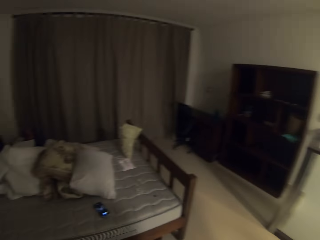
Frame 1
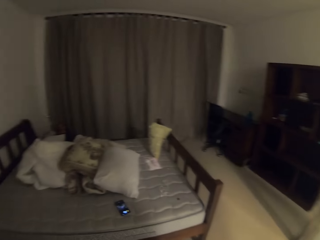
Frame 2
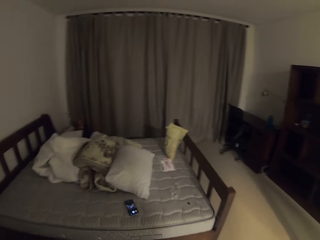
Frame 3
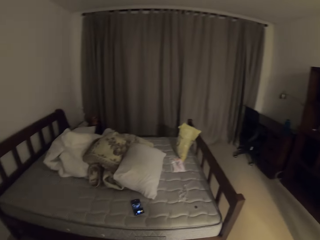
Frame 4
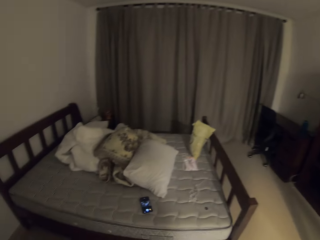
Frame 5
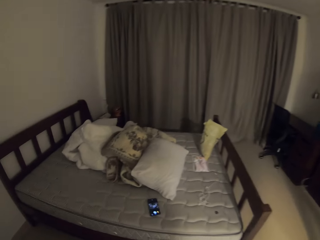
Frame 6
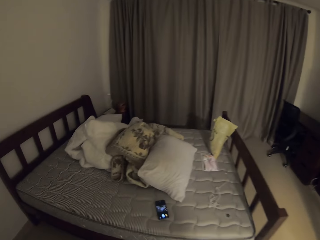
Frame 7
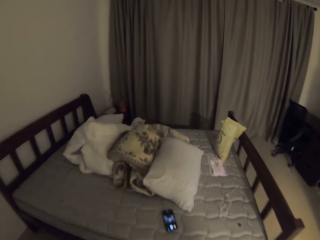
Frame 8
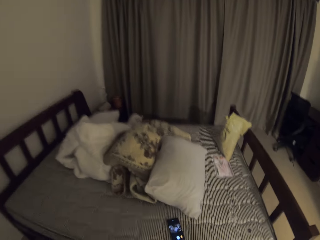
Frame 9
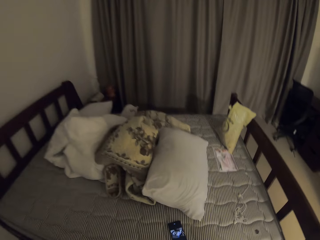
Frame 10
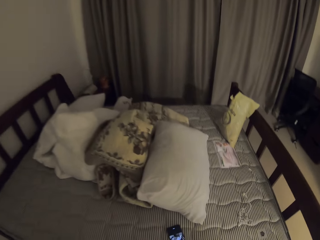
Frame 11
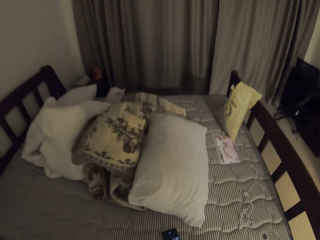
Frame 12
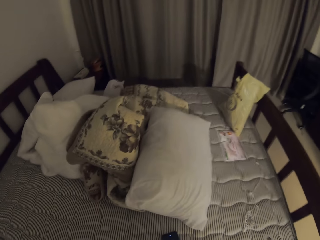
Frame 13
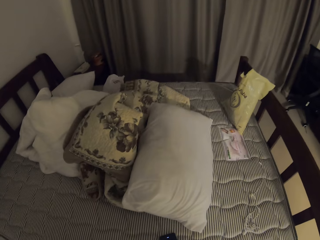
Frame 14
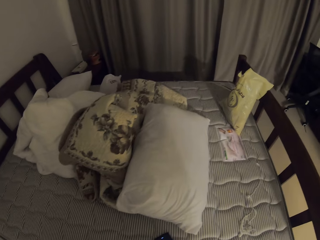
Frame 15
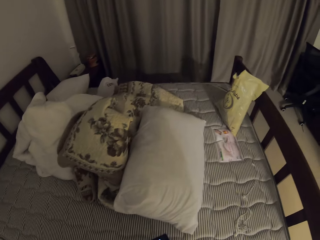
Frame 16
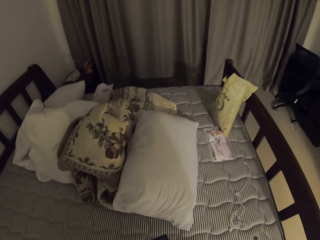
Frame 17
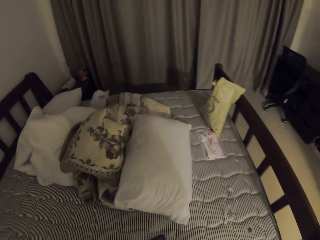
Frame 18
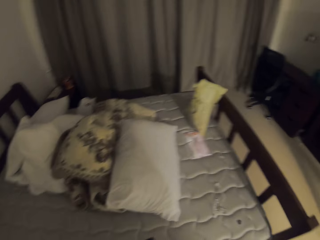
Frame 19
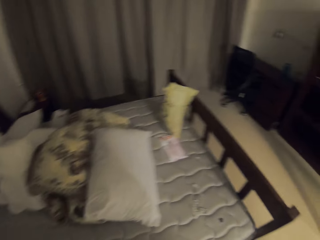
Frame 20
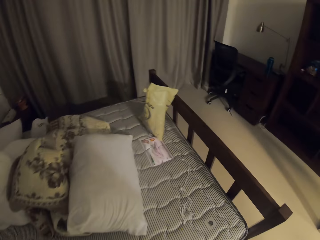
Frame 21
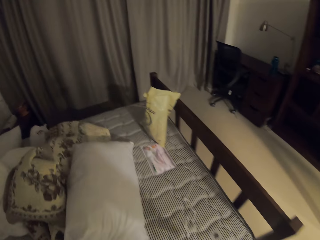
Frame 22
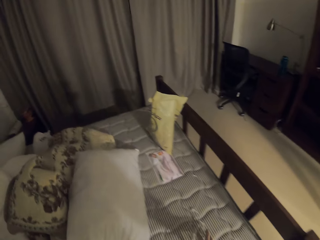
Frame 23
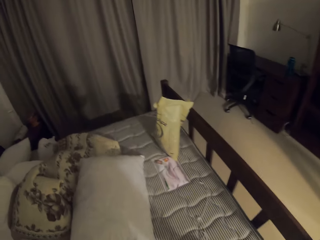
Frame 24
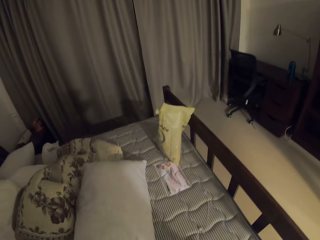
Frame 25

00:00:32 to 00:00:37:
The camera wearer looks around.

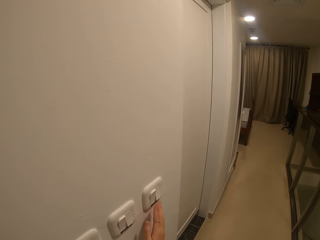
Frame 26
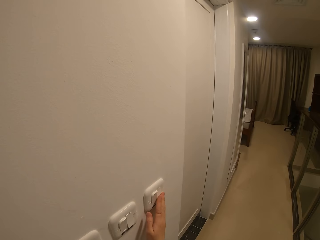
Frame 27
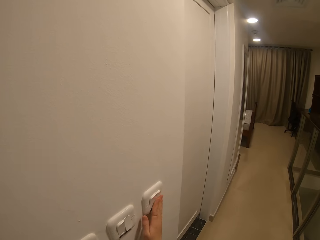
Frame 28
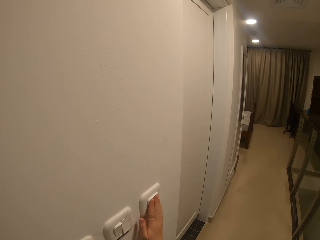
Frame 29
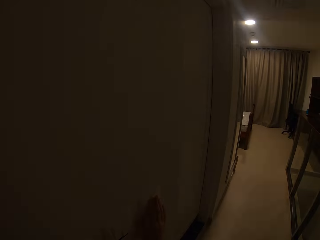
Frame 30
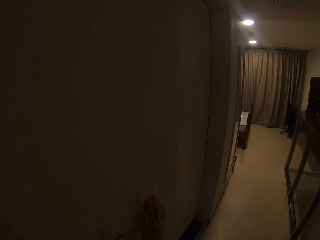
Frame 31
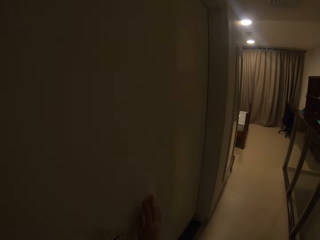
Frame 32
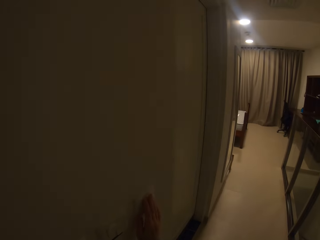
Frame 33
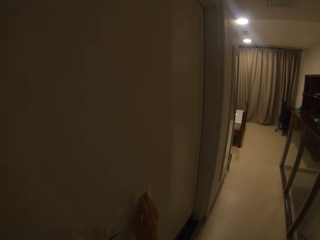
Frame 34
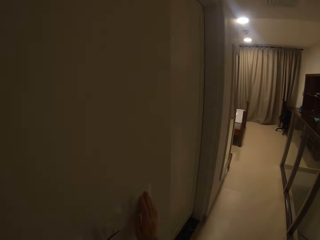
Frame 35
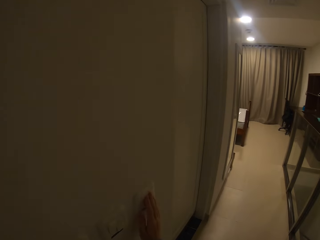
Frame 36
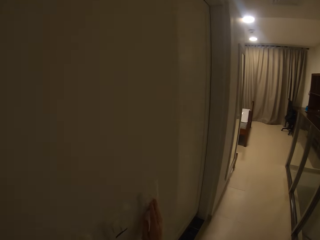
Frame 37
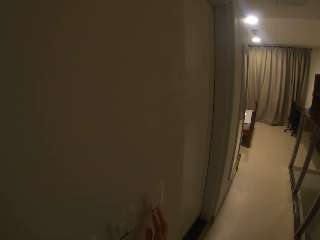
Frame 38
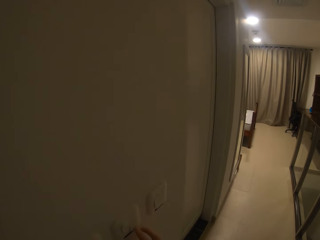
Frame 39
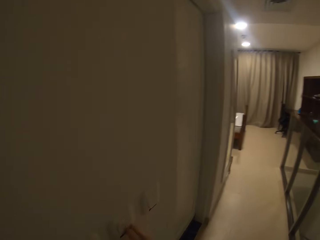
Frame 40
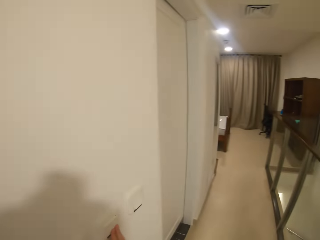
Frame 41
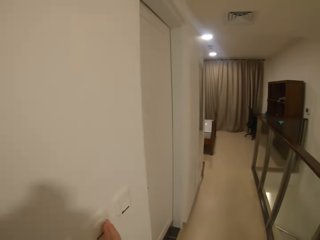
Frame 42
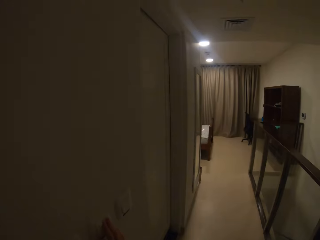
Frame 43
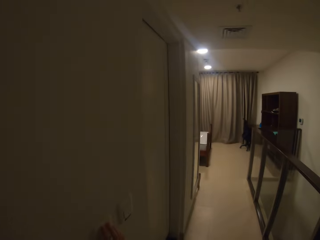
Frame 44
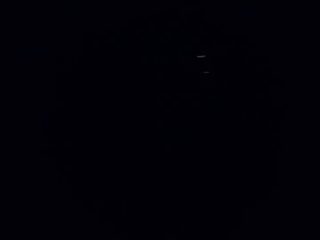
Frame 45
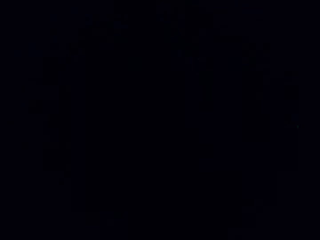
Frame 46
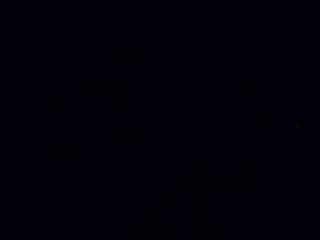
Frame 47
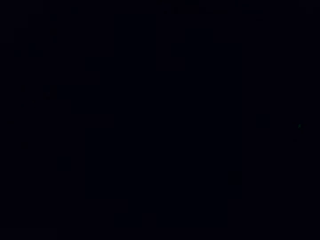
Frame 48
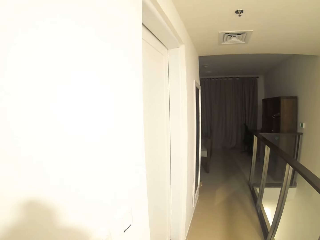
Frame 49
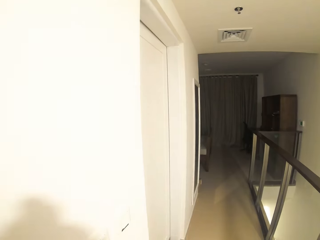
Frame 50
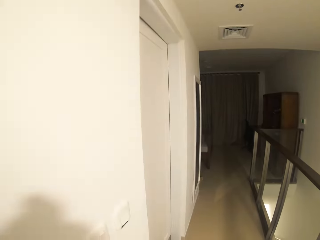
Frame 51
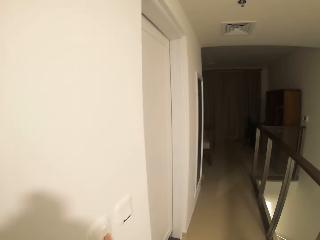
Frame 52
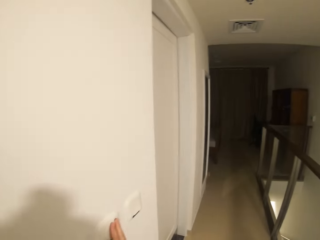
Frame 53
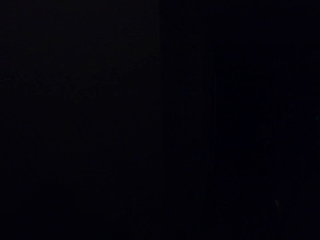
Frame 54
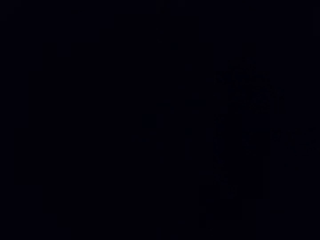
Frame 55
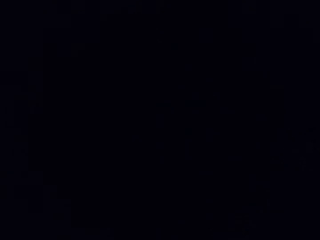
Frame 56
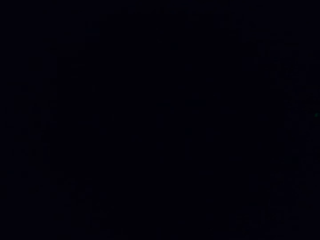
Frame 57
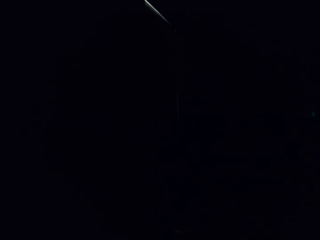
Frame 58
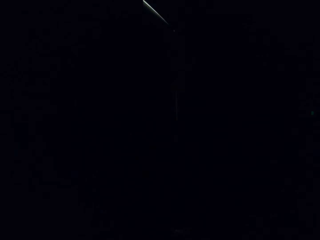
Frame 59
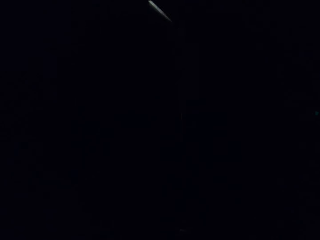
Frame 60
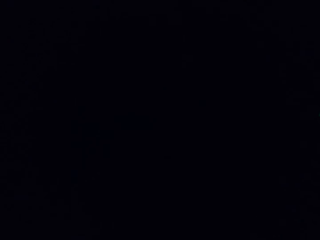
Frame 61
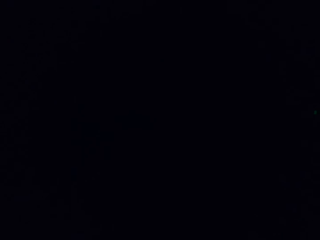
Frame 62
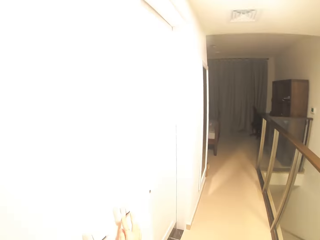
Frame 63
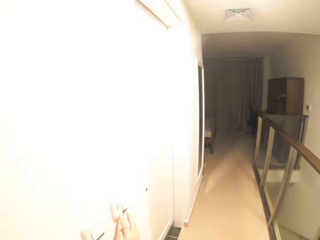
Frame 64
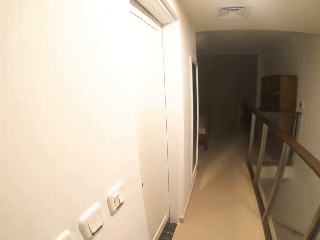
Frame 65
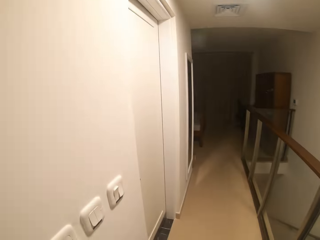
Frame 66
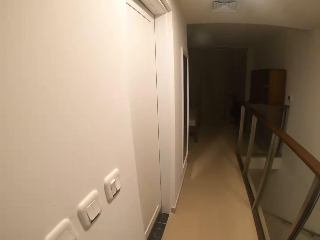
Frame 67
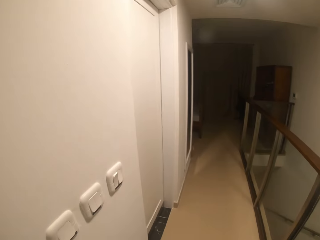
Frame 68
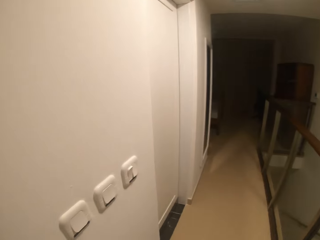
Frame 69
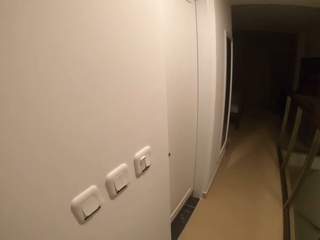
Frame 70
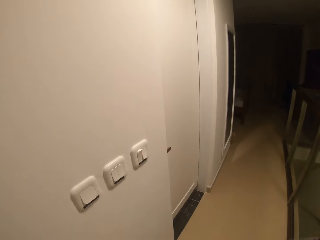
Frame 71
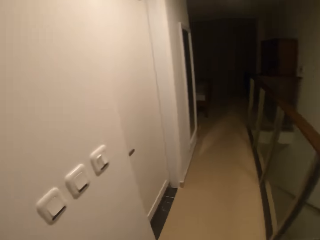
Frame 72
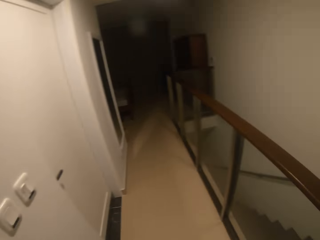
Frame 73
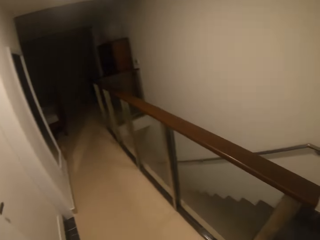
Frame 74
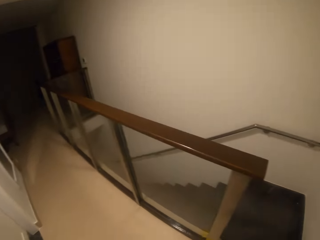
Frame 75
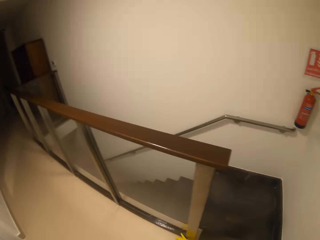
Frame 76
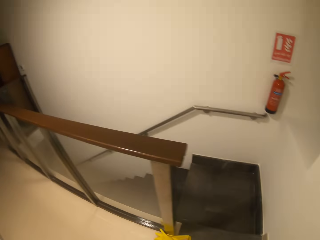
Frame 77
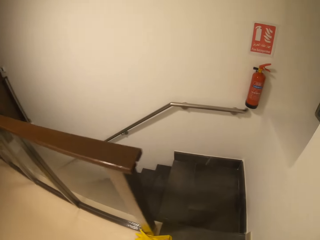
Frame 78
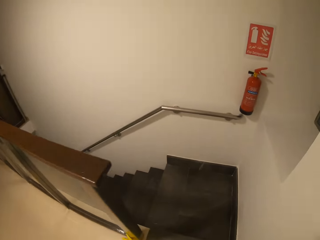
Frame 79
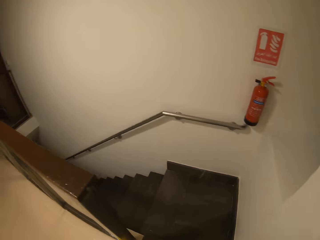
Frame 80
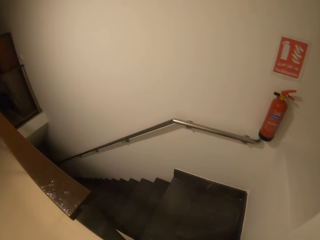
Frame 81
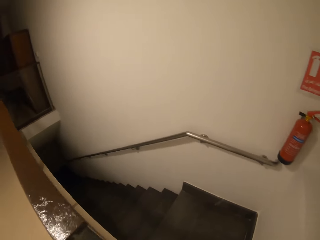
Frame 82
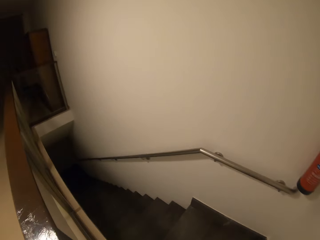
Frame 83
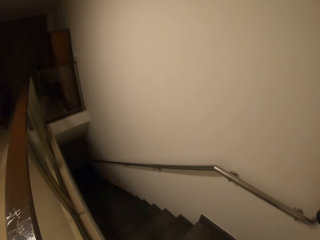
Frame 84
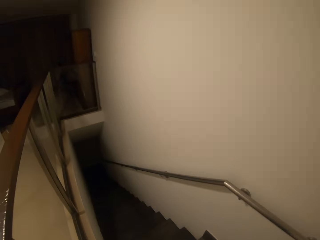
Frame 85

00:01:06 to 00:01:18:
The camera wearer switches off the light. They switch on the lights. They switch off the light. They switch on the lights. They look around the room. They walk down stairs.

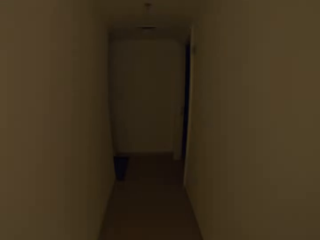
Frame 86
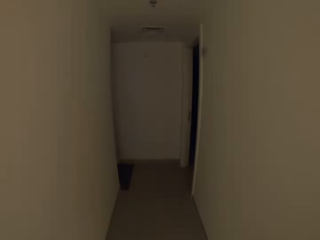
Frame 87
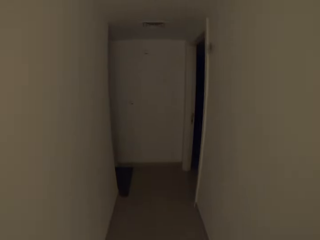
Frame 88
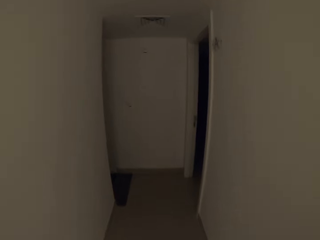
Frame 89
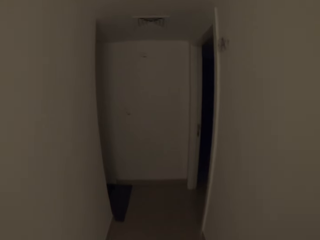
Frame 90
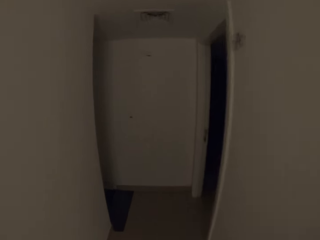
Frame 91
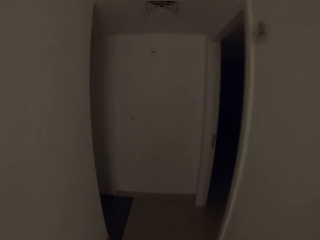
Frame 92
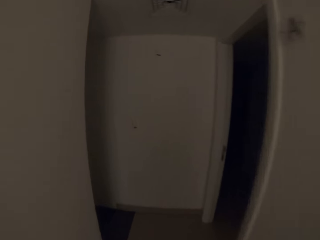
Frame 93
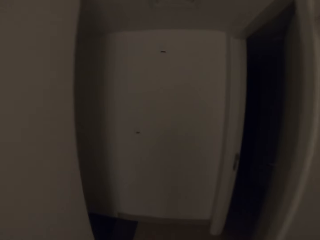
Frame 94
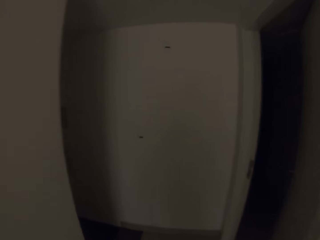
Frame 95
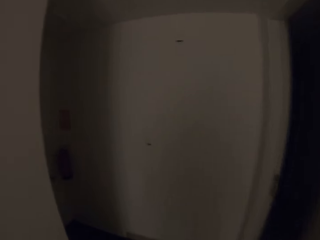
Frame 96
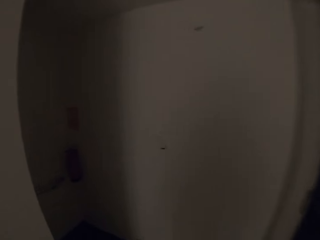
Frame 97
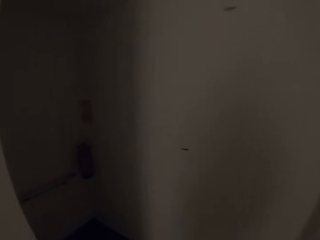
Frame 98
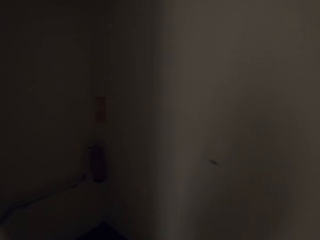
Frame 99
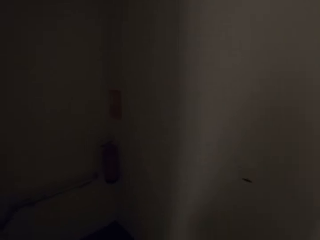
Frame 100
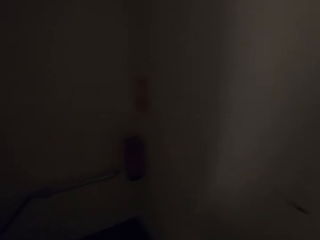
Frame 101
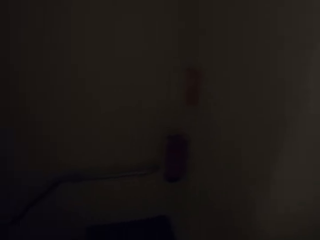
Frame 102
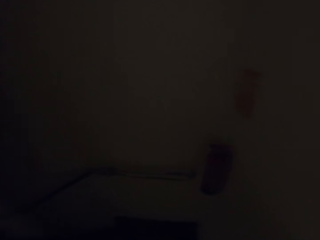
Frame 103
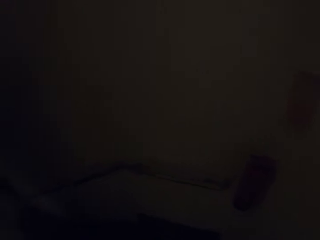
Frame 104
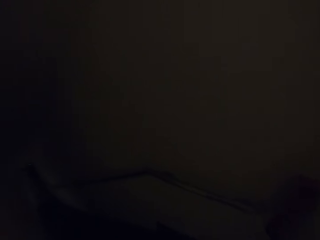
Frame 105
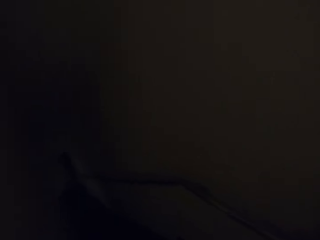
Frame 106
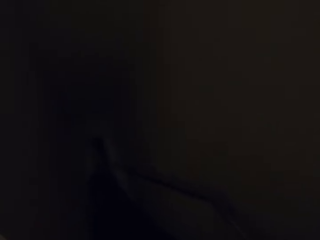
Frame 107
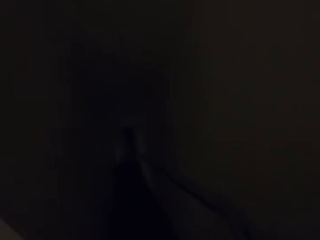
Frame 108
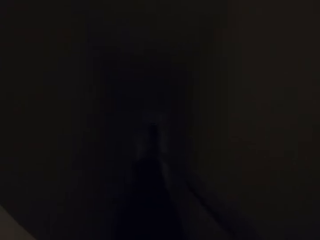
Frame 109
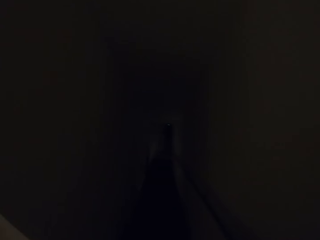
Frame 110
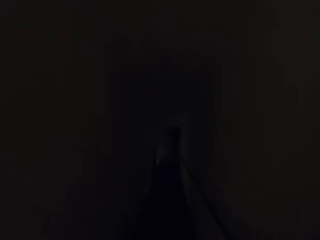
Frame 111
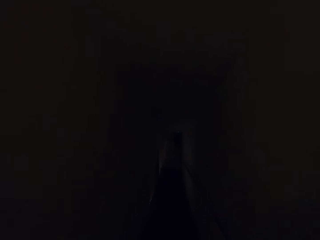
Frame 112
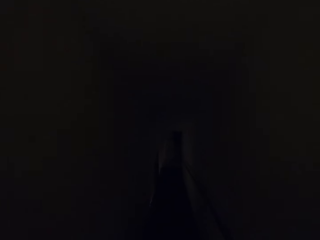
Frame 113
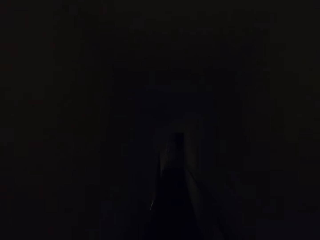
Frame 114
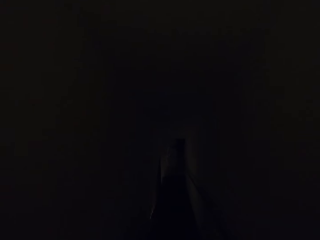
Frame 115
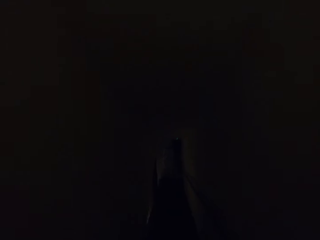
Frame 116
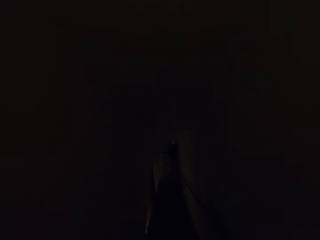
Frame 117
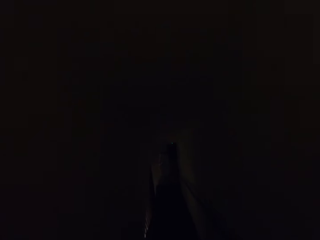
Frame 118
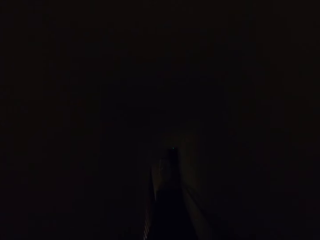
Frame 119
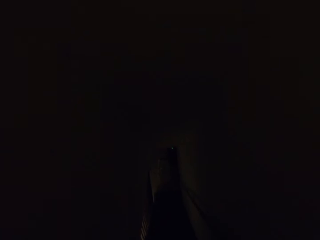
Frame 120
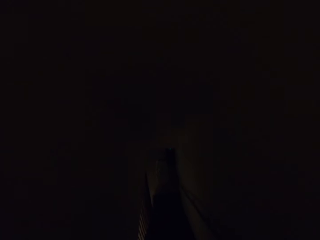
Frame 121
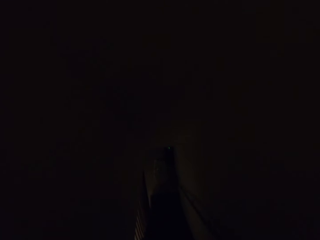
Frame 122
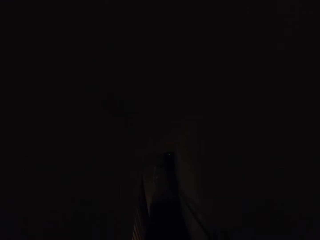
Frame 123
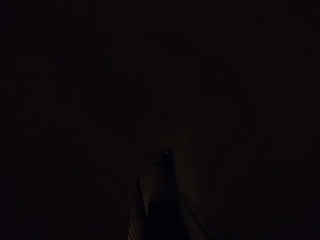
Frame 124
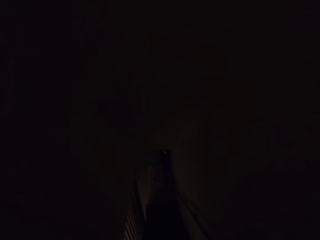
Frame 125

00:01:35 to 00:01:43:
The camera wearer switches on the lights. They walk through the corridor. They walk around the room. They walk down the stairs.
